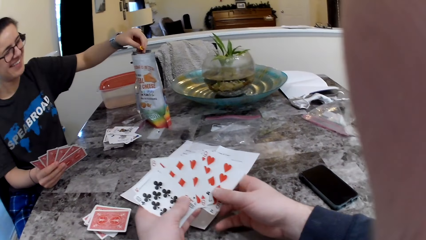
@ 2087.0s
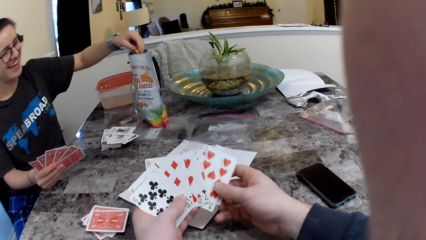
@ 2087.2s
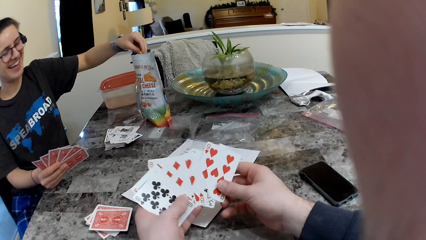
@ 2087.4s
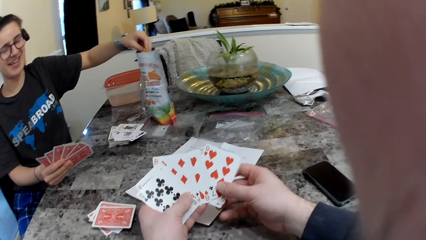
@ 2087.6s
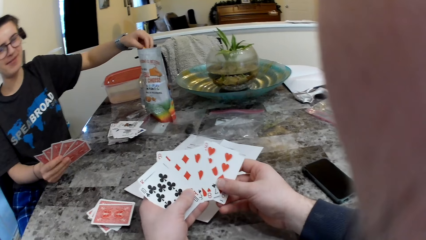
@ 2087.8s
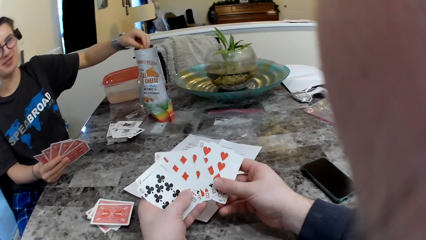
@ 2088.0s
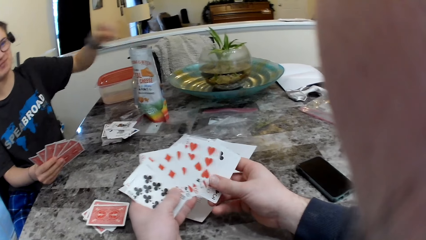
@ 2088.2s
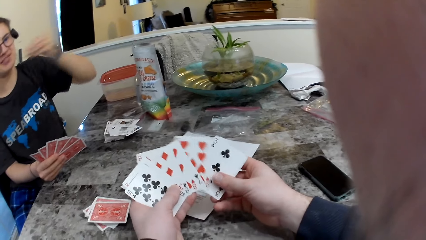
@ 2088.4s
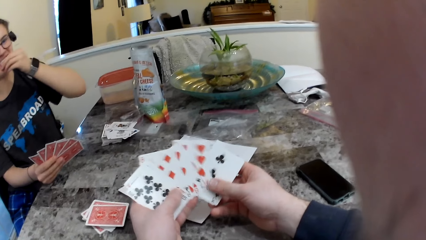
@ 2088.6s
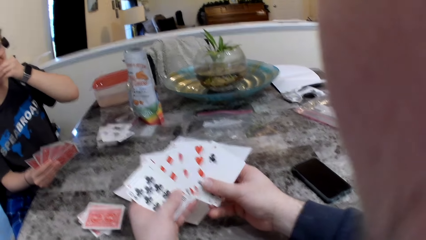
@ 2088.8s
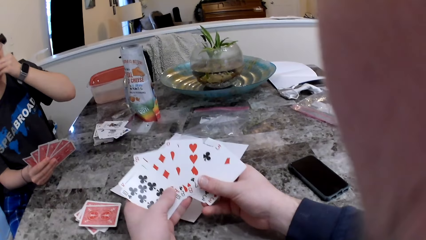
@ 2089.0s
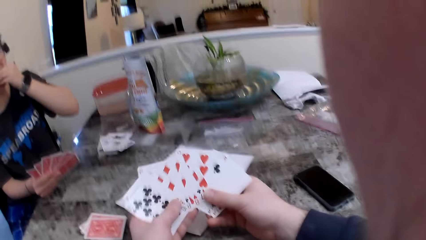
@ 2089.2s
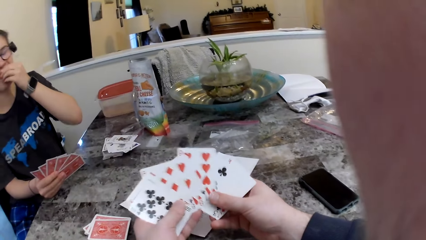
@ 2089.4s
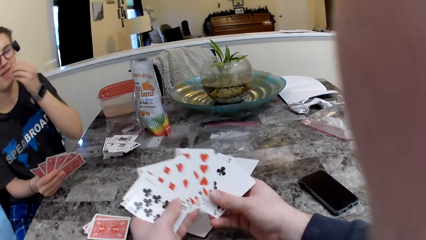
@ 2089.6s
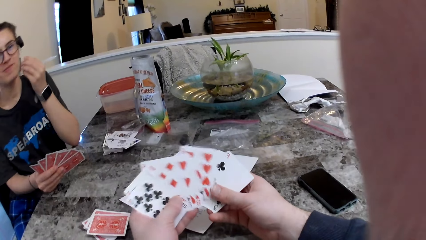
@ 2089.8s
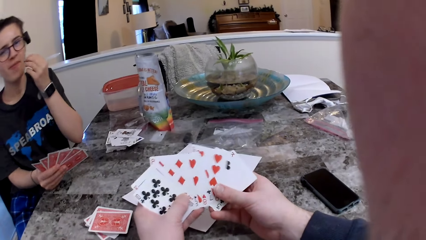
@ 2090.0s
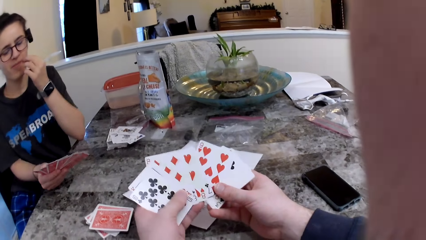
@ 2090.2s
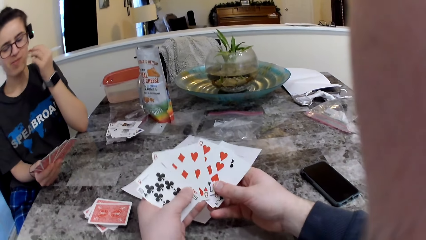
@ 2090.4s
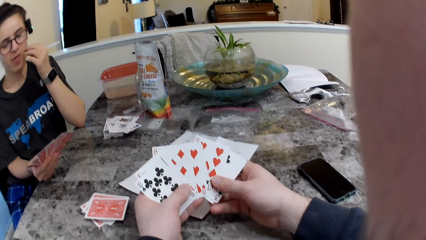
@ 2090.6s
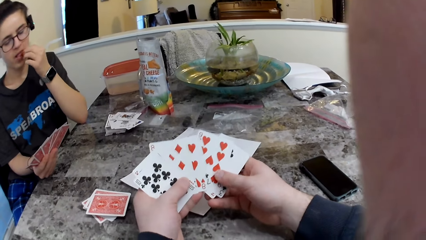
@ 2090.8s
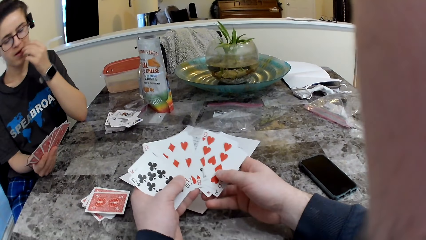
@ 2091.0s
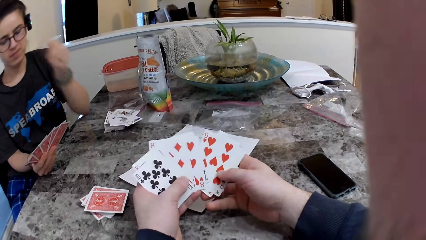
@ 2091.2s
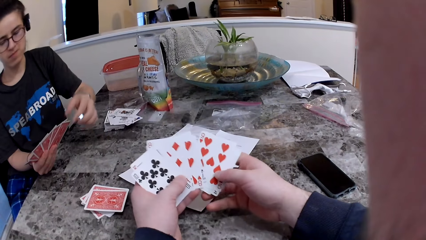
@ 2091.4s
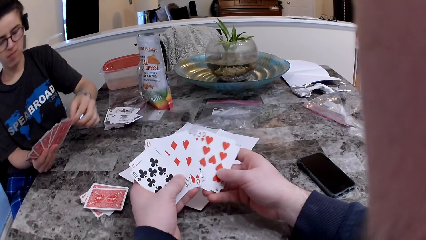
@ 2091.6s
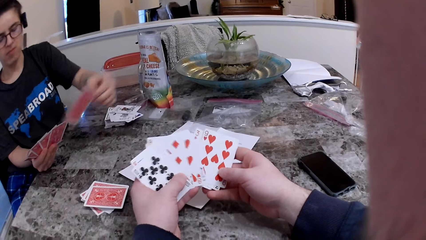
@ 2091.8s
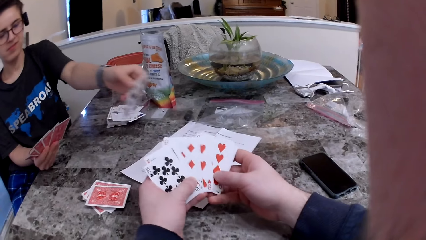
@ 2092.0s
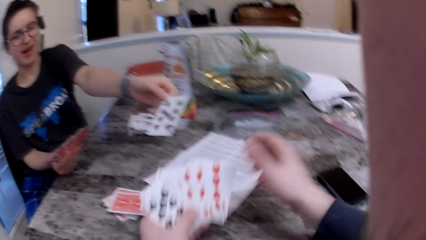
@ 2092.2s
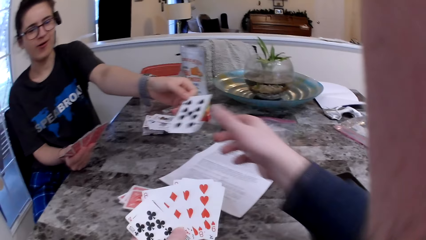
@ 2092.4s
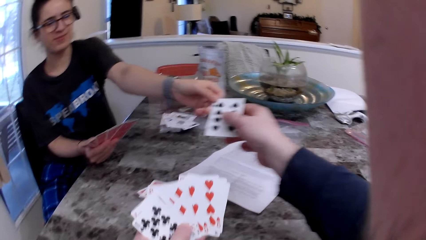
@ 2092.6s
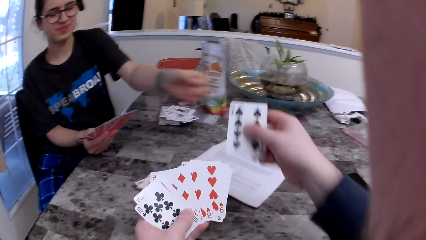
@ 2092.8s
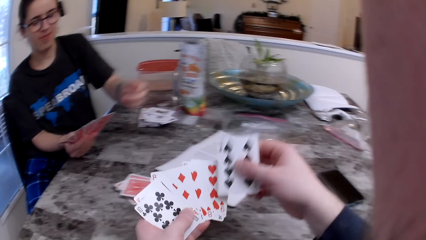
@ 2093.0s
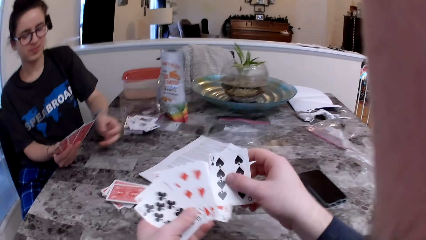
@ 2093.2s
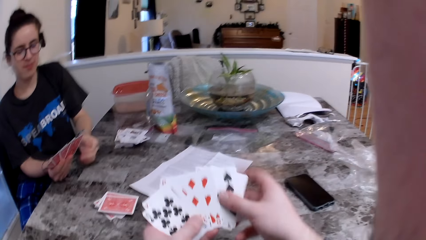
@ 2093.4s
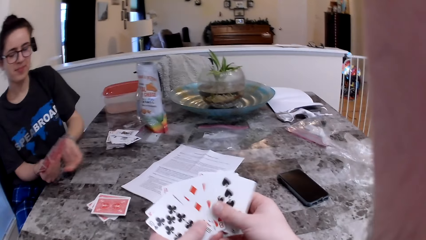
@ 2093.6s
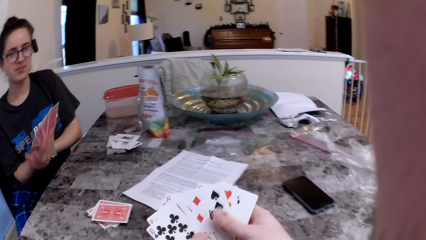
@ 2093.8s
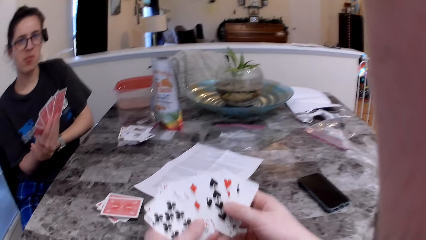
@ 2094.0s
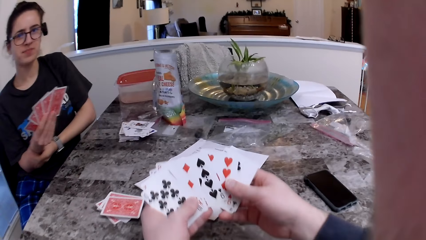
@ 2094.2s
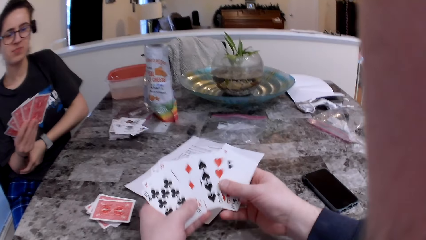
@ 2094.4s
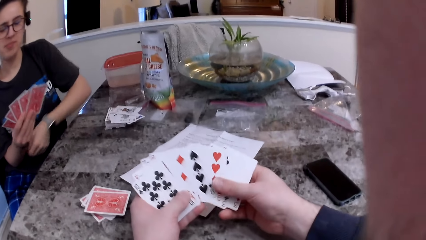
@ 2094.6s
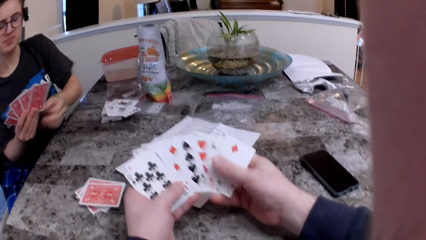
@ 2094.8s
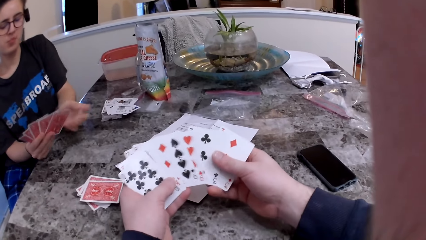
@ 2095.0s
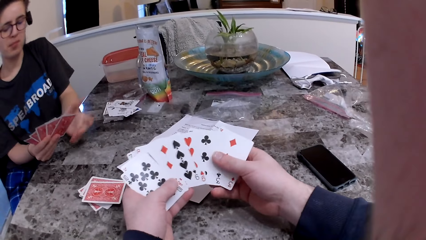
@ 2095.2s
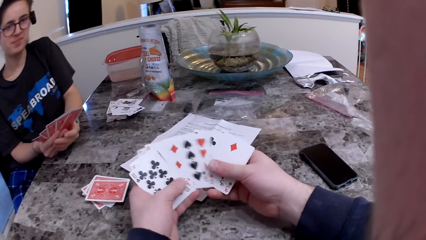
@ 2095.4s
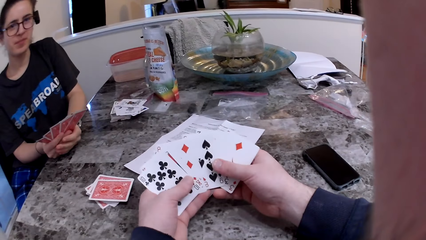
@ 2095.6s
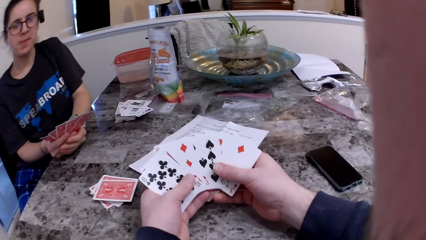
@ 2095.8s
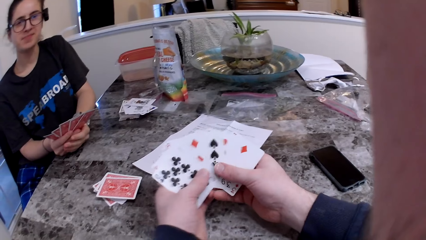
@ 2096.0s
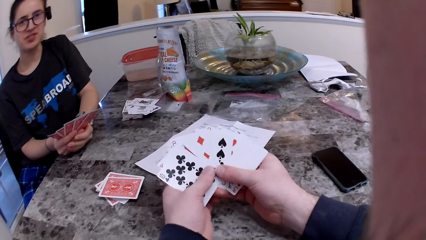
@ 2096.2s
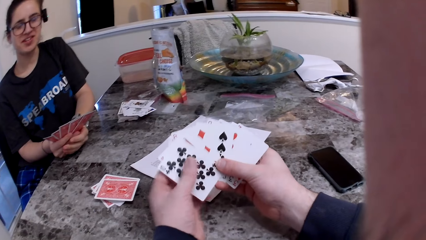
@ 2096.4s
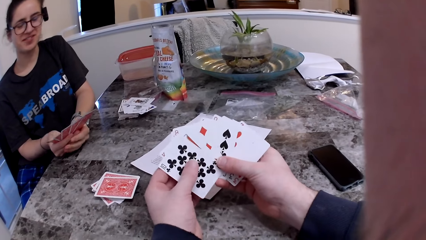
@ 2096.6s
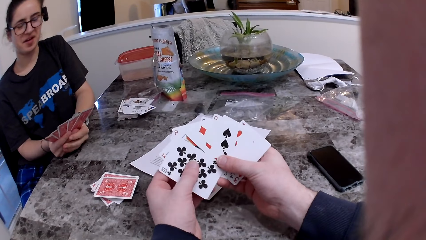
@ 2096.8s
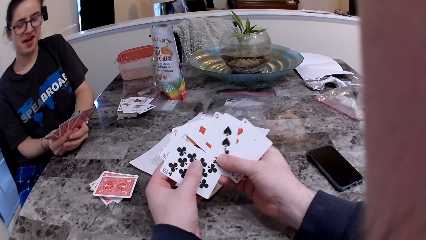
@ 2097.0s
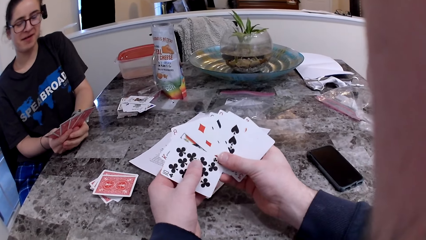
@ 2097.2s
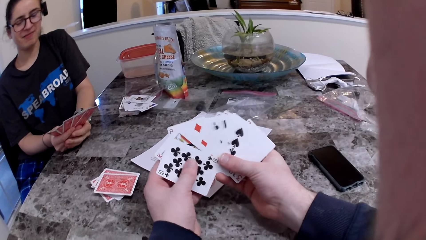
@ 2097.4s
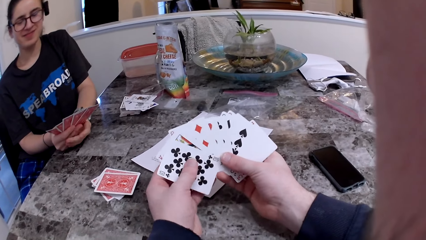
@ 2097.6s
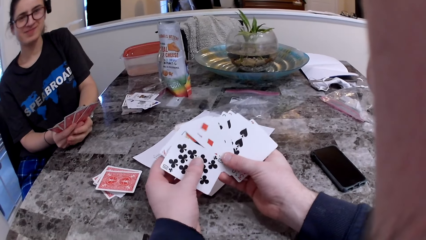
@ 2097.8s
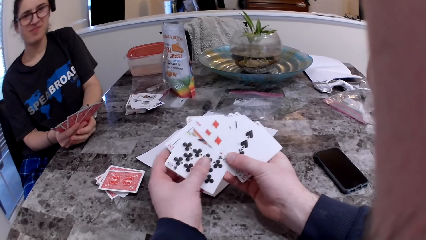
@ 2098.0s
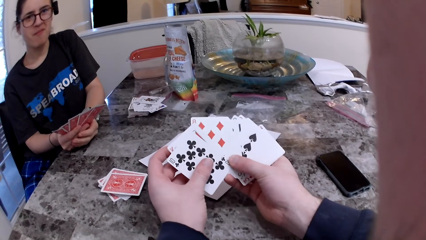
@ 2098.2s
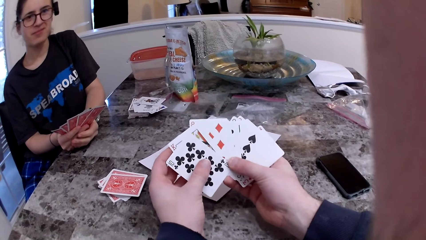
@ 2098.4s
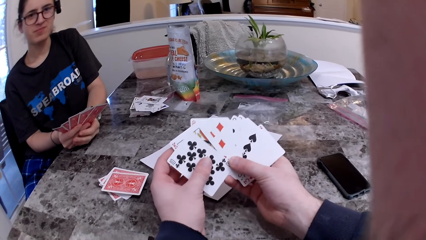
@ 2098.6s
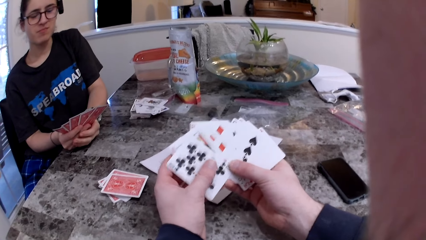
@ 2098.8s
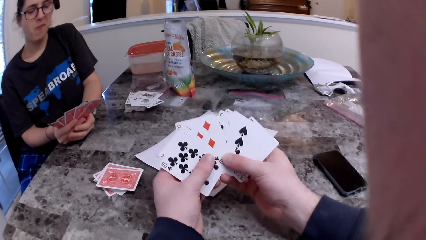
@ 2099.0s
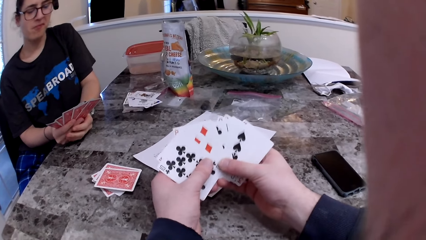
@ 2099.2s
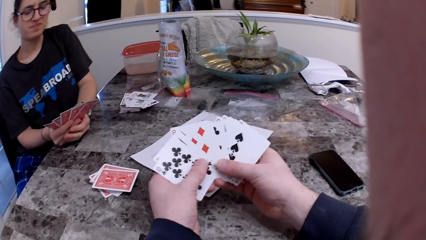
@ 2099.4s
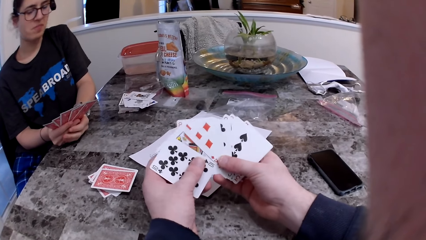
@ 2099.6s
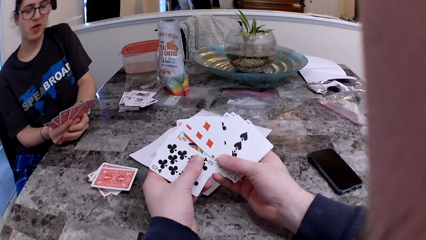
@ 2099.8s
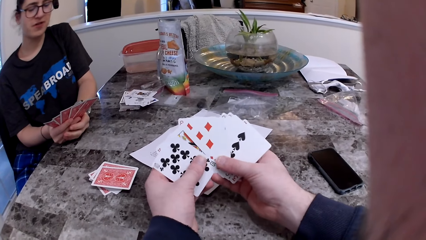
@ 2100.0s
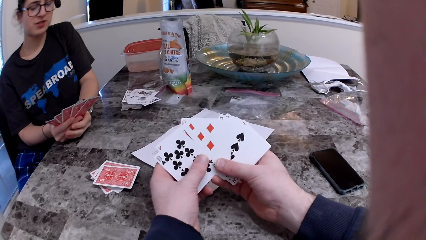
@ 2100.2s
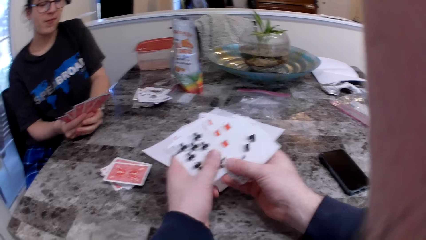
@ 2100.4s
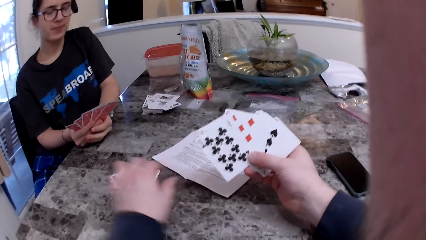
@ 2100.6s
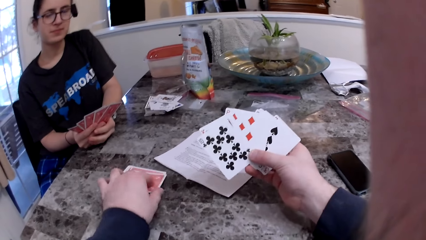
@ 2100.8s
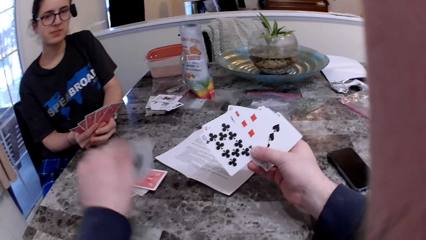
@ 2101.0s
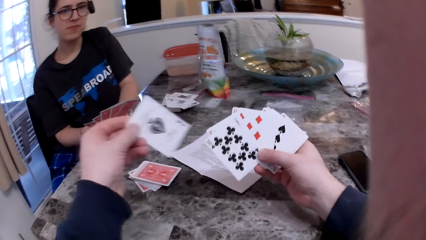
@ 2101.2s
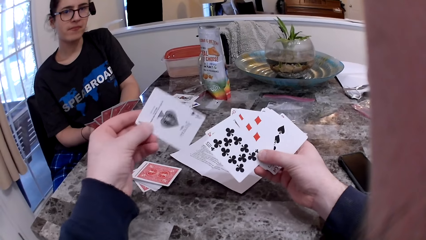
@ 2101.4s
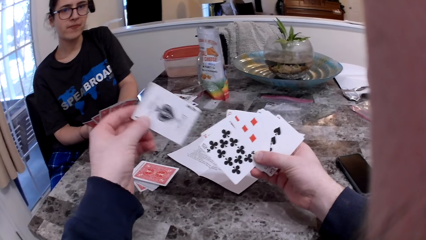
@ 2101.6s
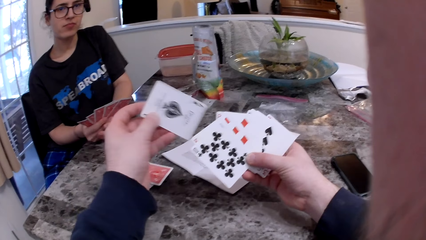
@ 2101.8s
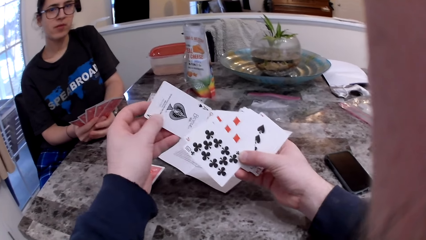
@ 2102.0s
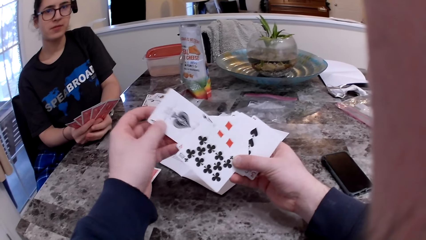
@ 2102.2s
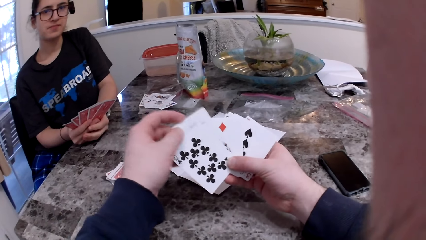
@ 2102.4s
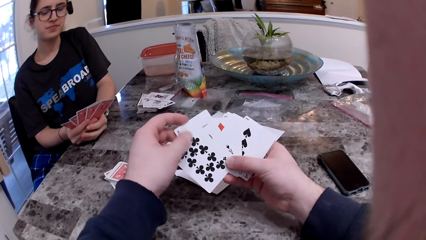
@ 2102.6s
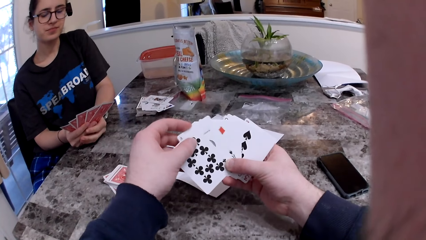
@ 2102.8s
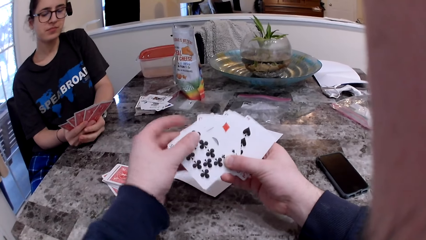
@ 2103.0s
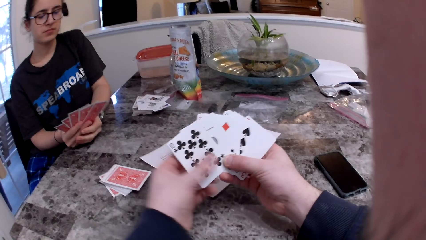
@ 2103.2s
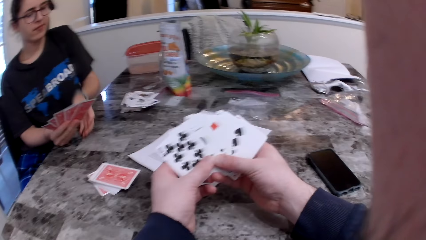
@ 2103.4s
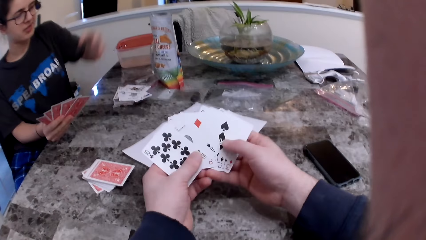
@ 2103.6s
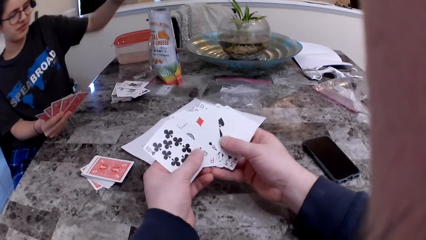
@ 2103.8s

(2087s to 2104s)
The woman eats the cheese. She passes the card to the camera wearer. The camera wearer checks the cards. They pick up a card from the table.
